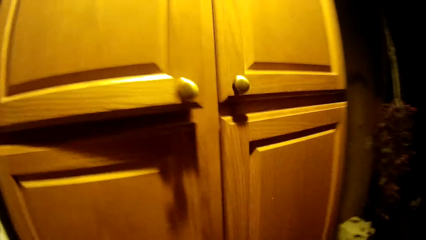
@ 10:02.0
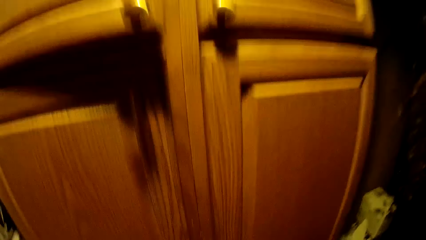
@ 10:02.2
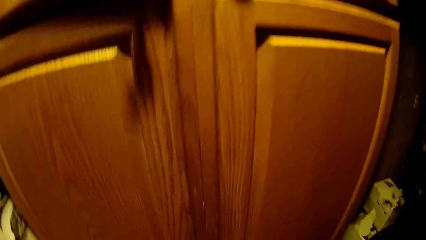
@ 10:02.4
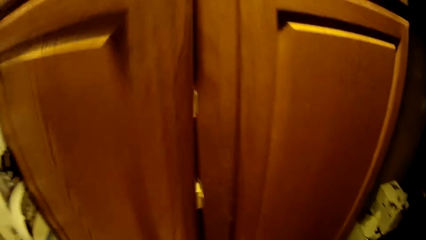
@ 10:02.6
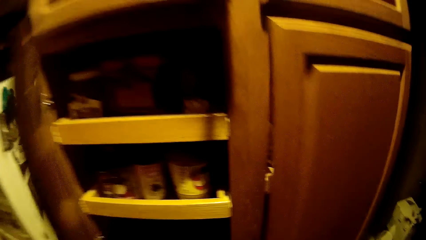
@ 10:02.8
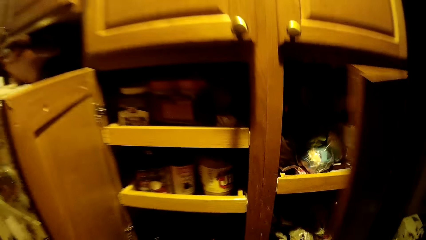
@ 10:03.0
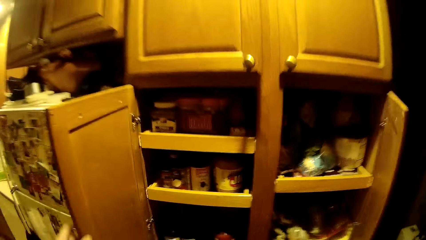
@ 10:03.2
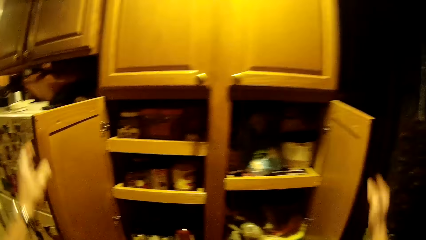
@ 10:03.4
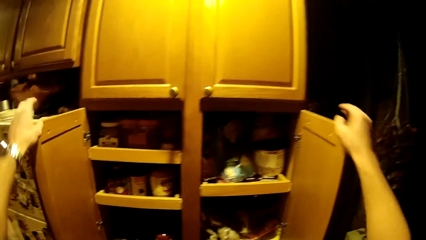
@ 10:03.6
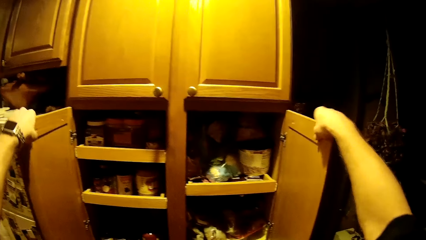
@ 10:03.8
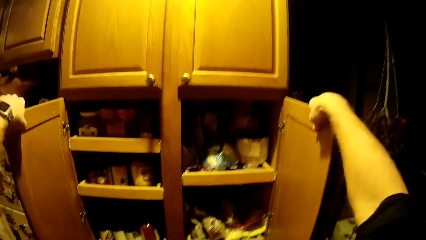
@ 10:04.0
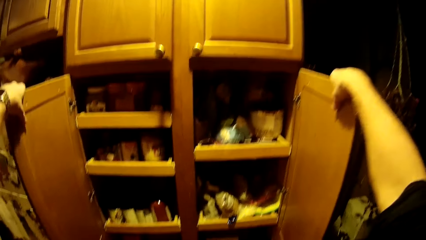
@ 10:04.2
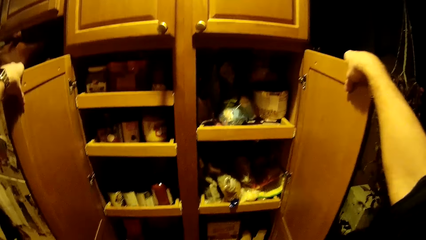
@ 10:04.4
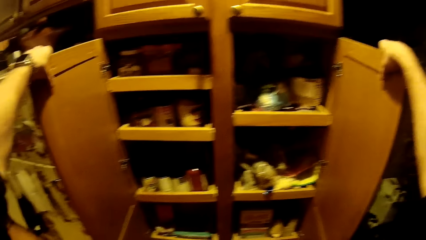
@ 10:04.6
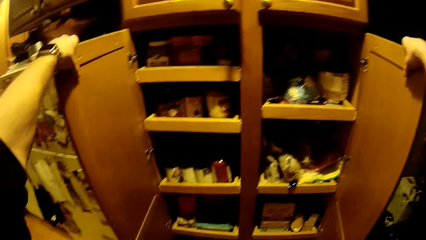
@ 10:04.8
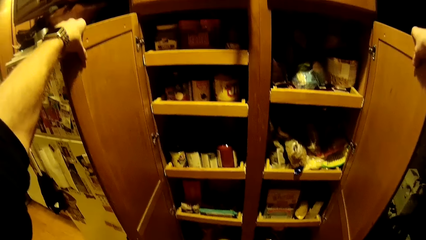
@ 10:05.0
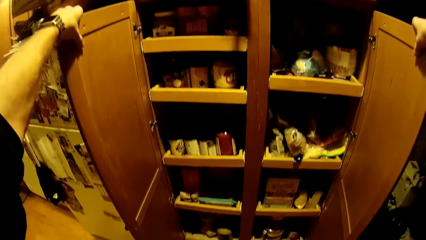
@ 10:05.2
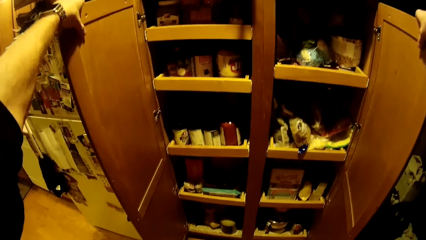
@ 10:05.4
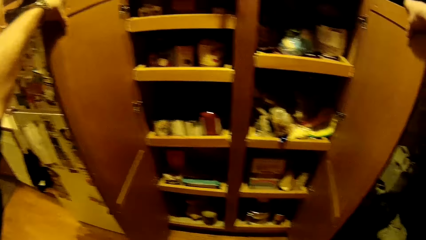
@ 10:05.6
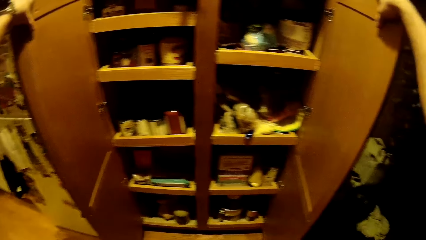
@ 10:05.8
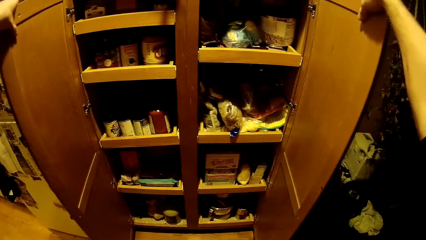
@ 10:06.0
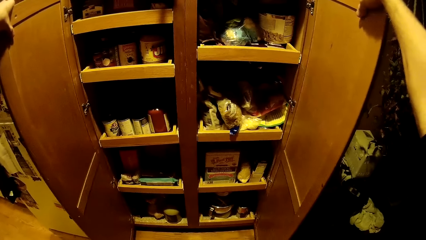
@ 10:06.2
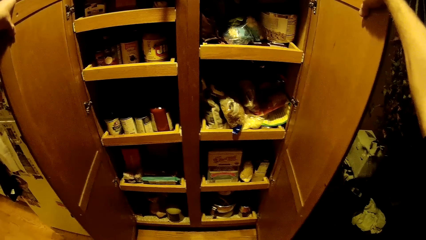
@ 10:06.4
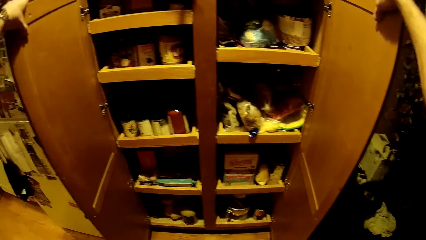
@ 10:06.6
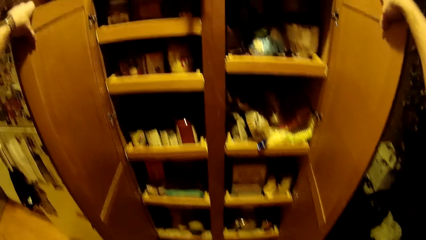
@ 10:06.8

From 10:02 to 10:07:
The camera wearer opens both doors of a kitchen cabinet with both hands. They hold the kitchen cabinet door. They look at the cabinet.

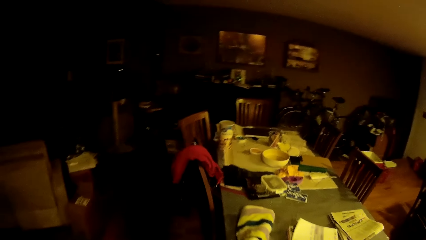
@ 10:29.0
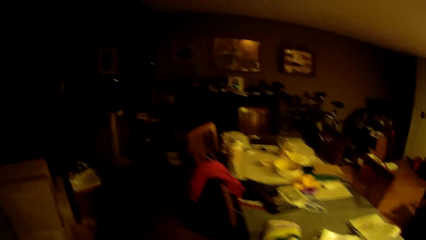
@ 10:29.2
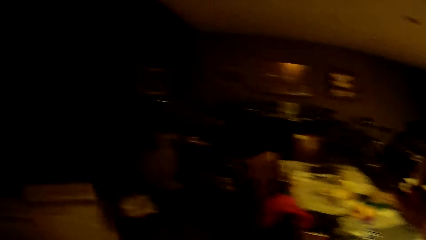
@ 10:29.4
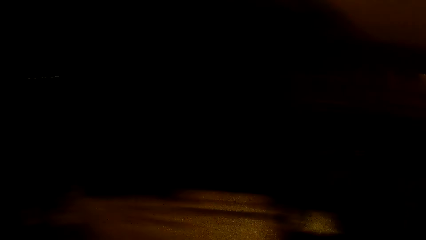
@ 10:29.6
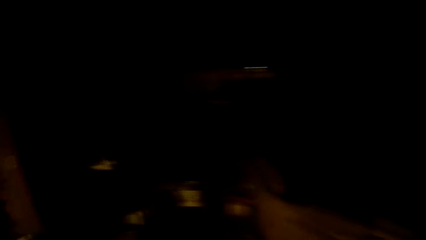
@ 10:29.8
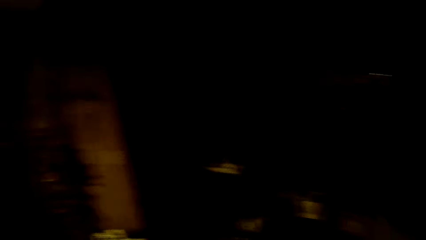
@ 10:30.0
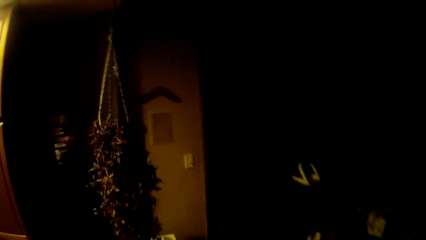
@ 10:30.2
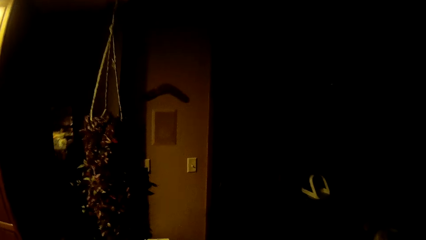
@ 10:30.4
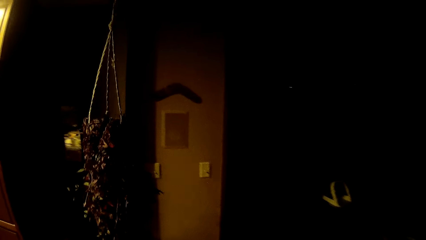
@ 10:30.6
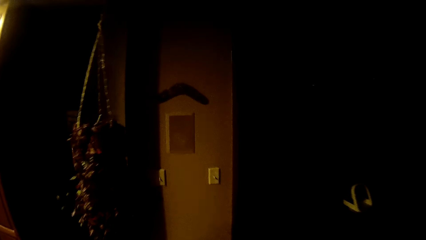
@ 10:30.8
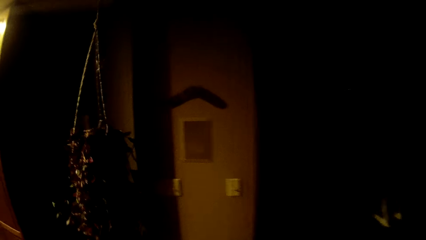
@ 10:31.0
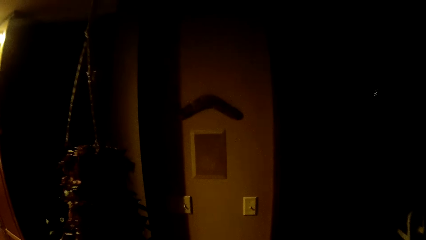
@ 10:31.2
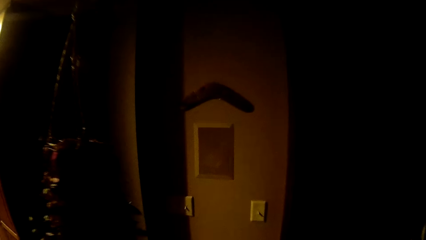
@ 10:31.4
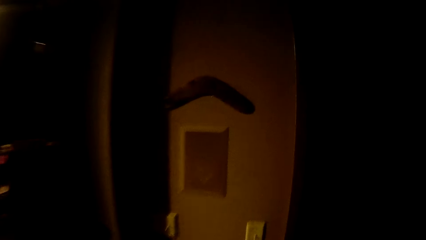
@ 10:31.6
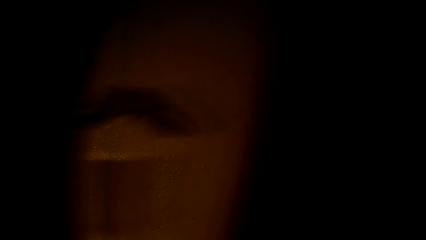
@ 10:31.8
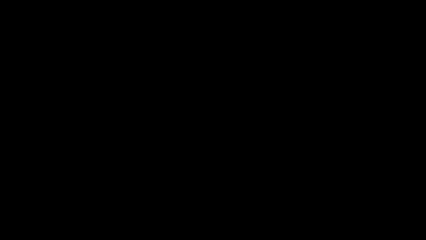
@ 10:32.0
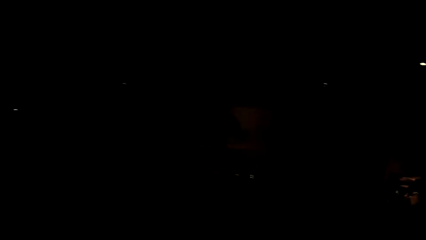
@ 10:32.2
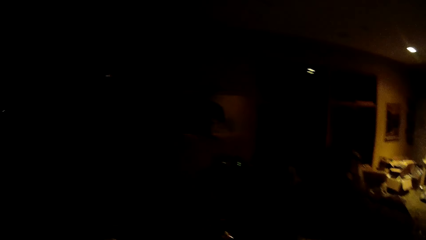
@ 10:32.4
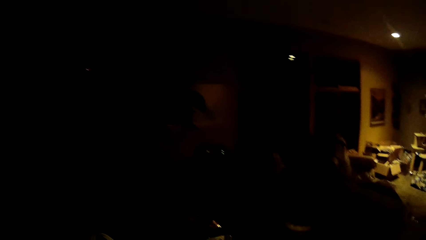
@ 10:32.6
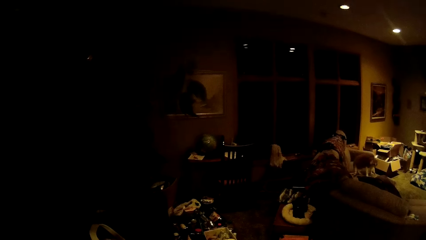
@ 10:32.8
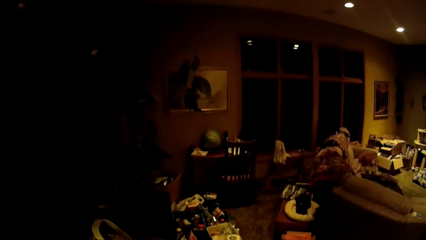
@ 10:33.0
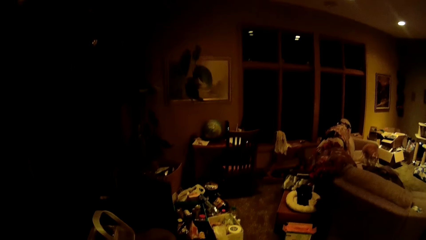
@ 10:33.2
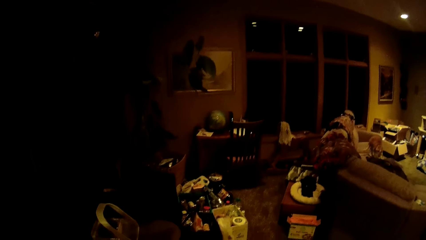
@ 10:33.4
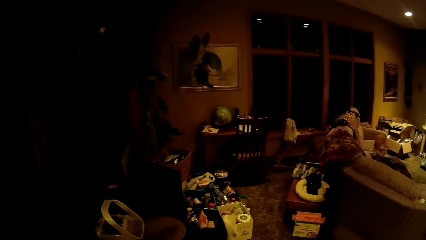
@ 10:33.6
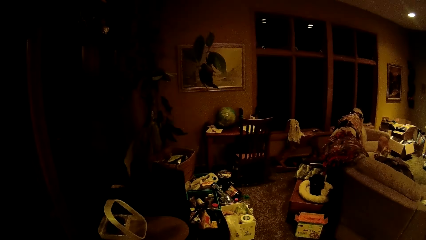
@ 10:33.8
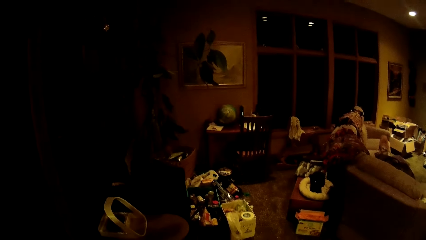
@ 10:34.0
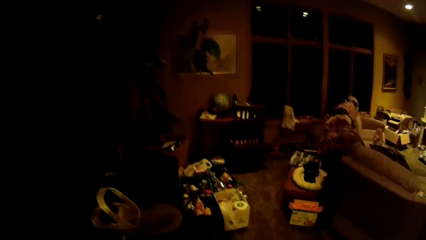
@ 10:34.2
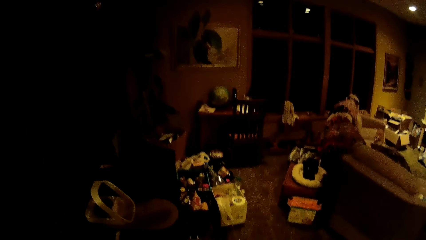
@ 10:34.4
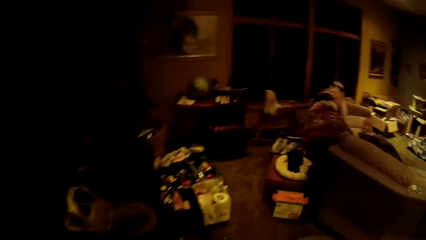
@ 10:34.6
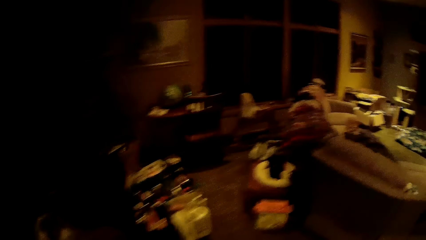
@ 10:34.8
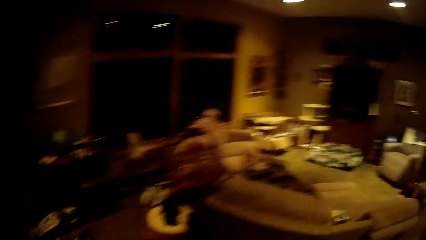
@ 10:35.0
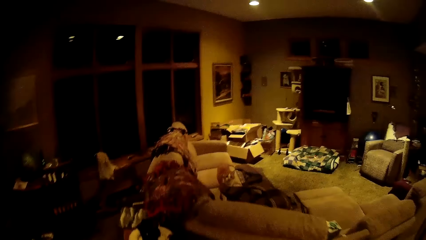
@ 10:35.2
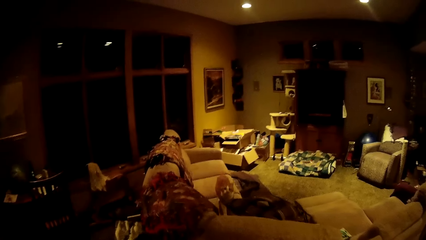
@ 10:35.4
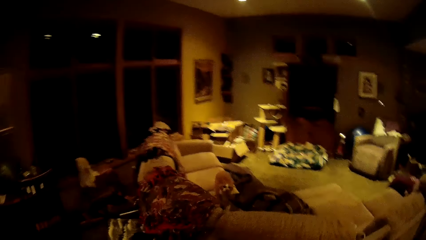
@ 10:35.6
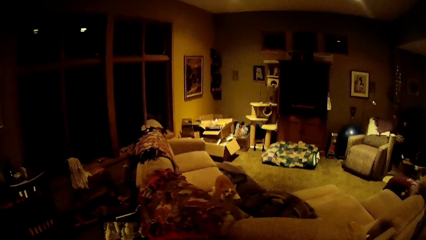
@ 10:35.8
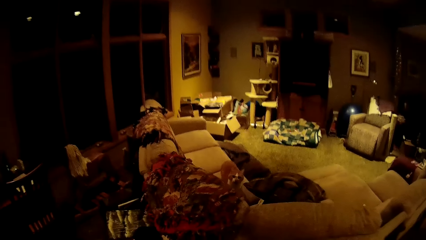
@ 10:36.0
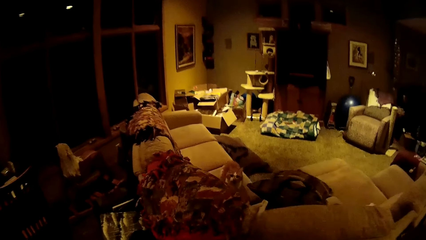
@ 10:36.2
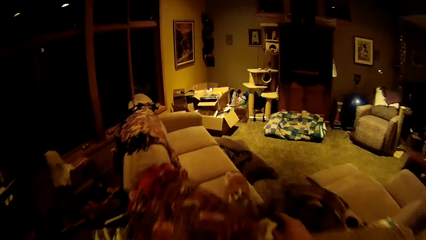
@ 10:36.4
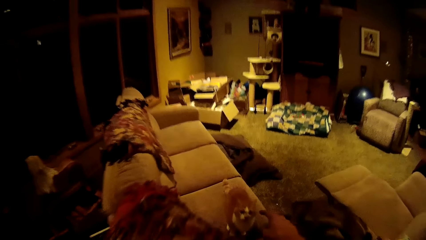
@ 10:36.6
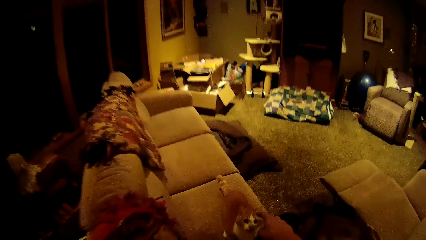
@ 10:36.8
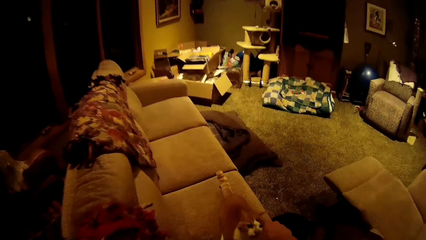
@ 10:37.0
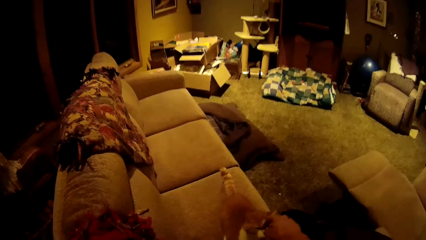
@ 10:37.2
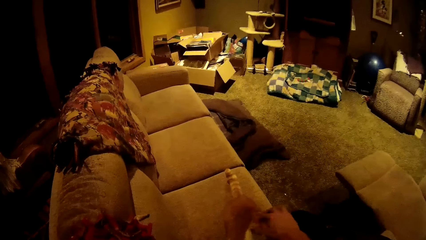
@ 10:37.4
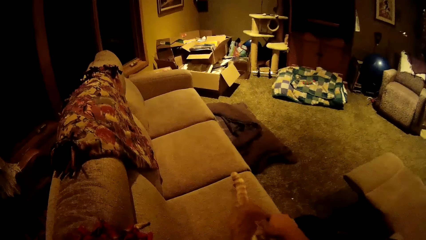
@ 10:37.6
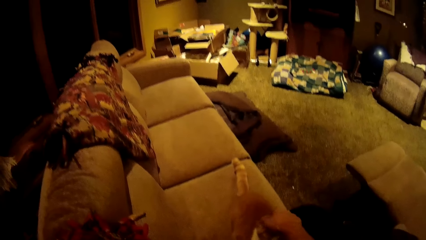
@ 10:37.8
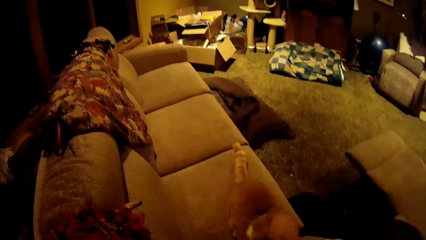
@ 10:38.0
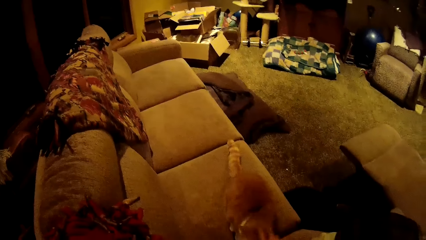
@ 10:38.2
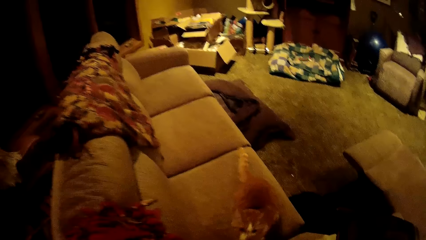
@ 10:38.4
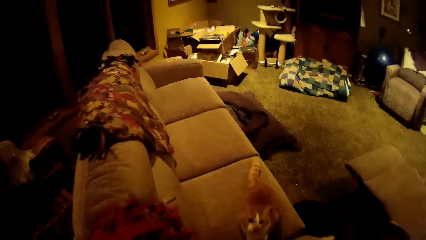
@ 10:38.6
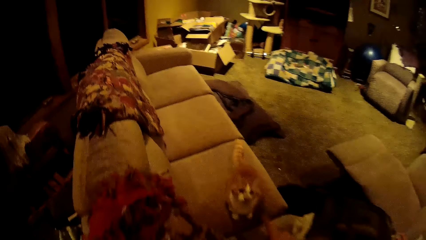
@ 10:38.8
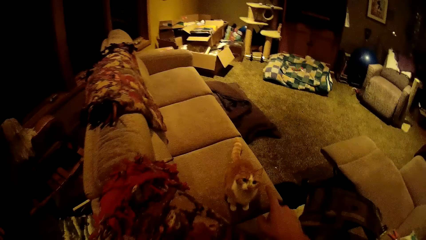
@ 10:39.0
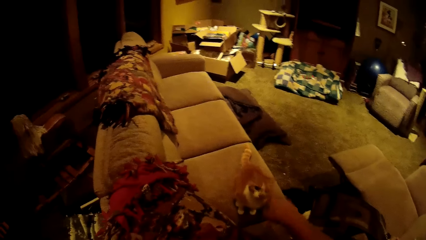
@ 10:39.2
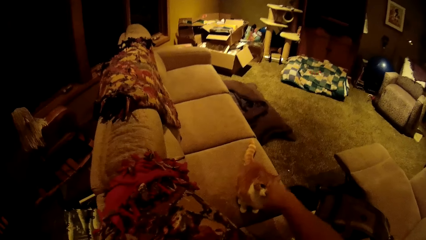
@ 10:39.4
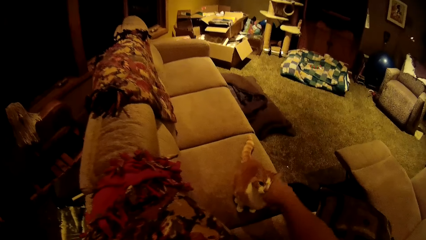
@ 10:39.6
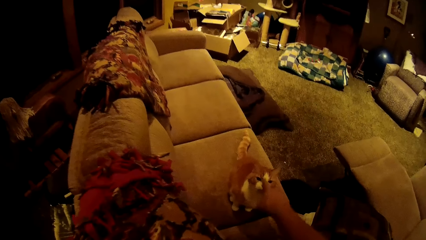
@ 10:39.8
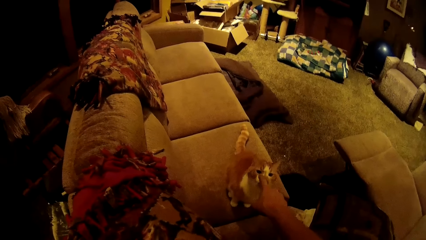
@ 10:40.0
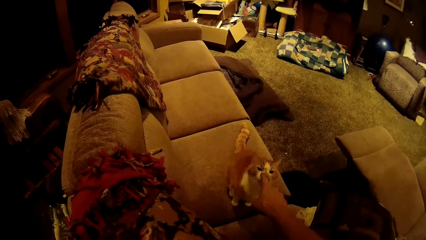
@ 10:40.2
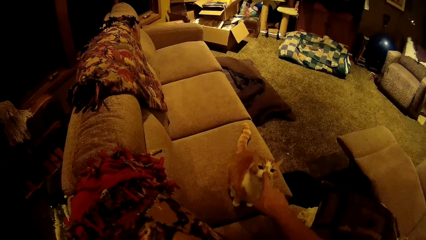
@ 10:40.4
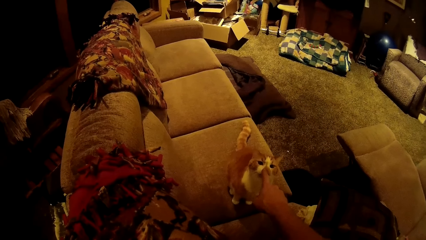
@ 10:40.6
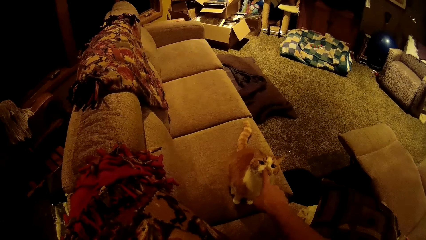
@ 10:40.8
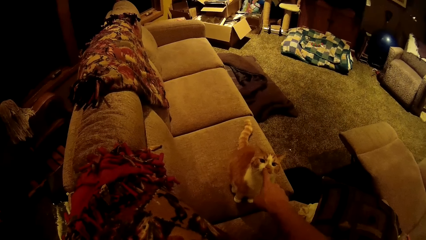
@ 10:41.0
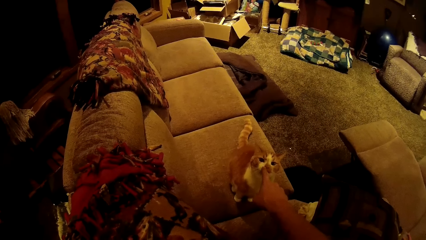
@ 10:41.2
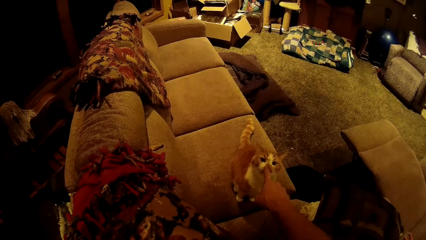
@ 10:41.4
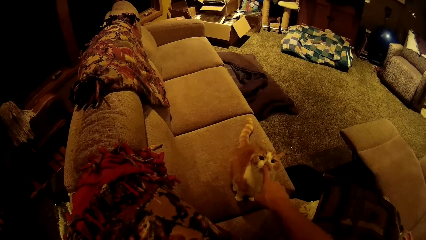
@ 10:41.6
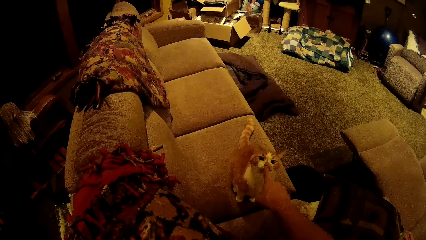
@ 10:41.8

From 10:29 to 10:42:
The camera wearer lifts the right hand. They rub a cat on a chair with the right hand. They let go of the cat. They point at the cat.
